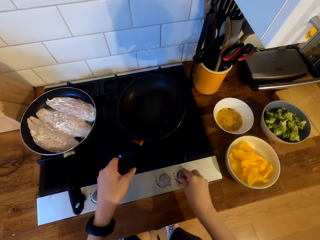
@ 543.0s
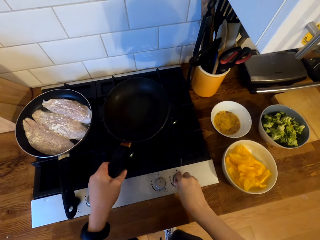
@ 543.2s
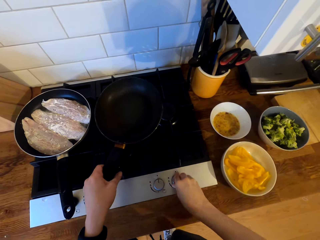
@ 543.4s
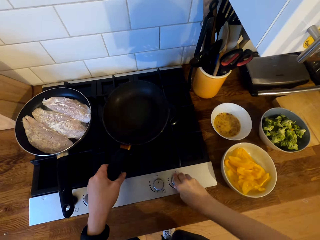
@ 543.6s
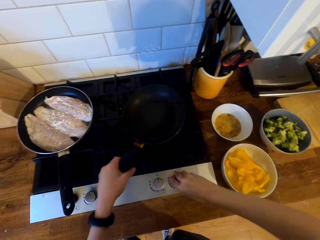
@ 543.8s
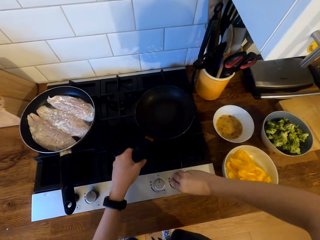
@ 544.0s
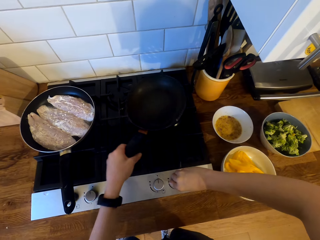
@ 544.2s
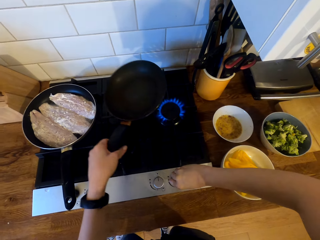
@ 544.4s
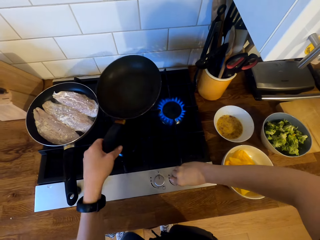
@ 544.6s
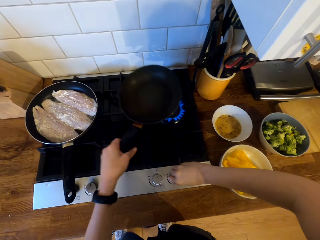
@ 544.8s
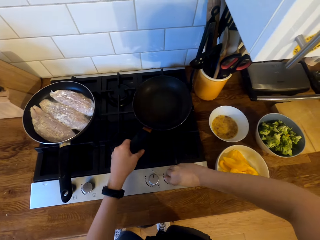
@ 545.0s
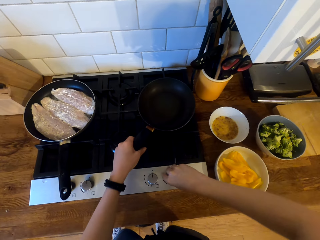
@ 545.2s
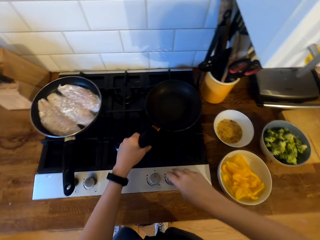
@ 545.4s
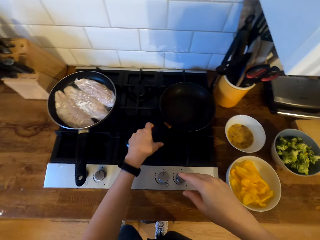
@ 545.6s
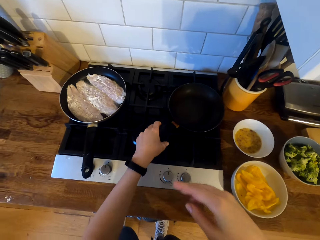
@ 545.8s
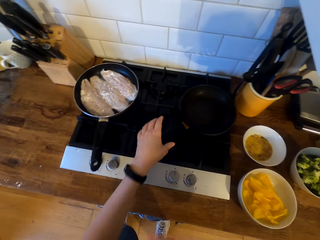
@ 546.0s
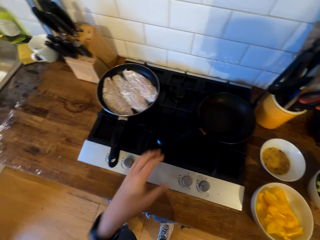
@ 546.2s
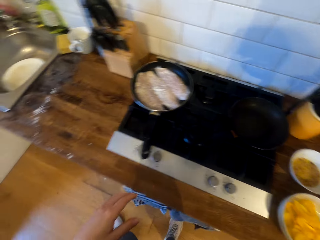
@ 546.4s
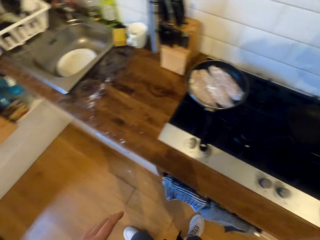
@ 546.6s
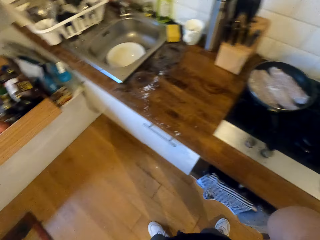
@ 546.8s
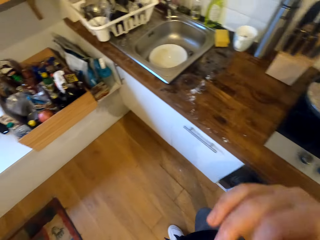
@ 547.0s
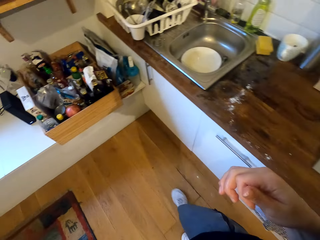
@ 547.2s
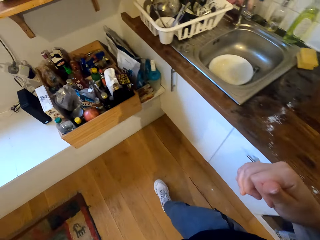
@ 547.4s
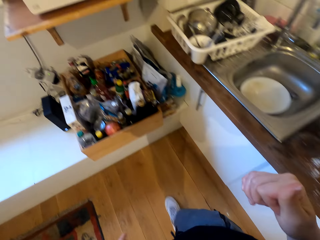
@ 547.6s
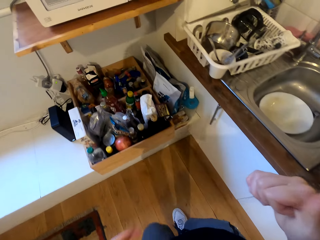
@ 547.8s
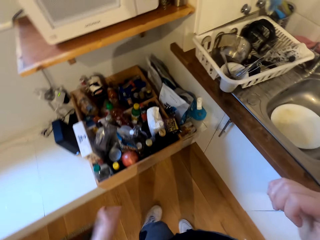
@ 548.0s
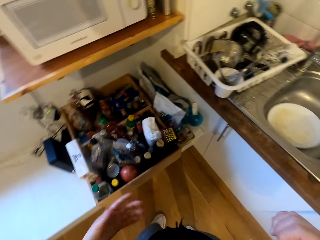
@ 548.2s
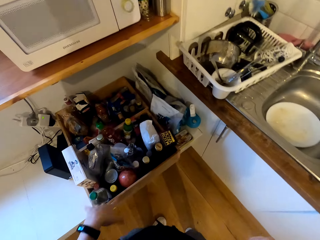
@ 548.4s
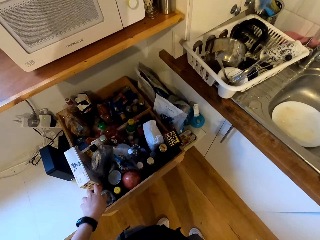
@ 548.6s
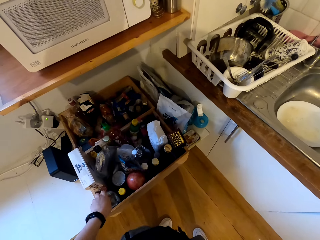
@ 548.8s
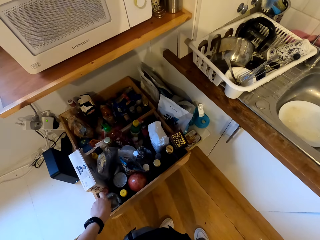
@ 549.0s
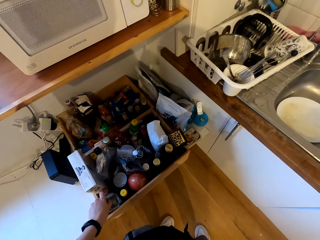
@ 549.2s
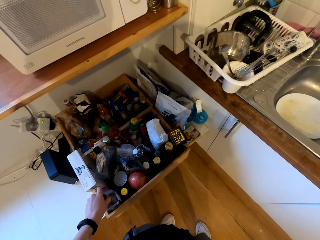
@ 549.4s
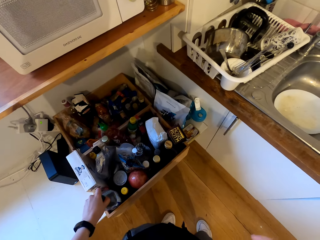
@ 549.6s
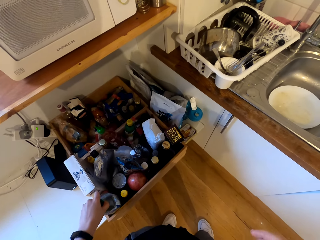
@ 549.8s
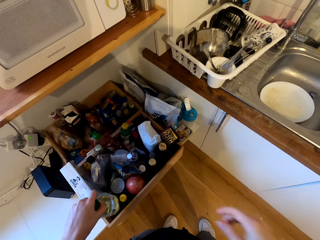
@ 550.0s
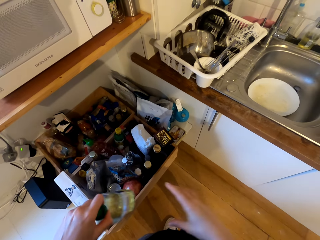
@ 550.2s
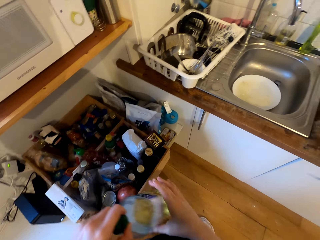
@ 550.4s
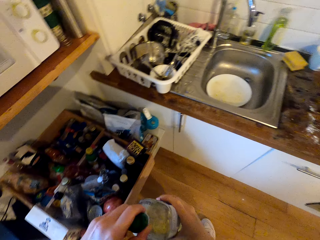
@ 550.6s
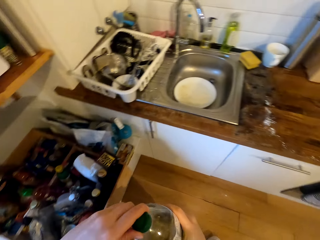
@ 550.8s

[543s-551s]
The camera wearer adjusts the knob on the cooker. They place the frying pan on the cooker. They lift the frying pan from the cooker. They turn on the cooker. They place the frying pan on the cooker. They walk in the kitchen. They pick the cooking oil bottle from the box.

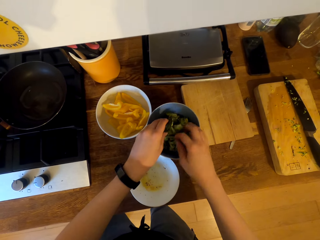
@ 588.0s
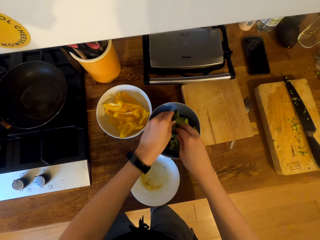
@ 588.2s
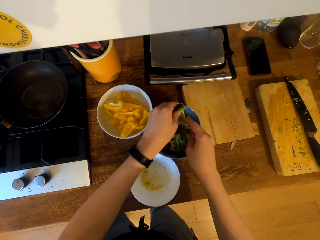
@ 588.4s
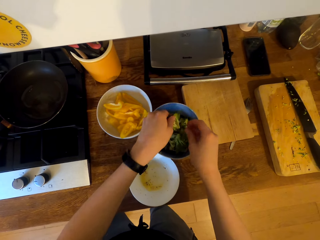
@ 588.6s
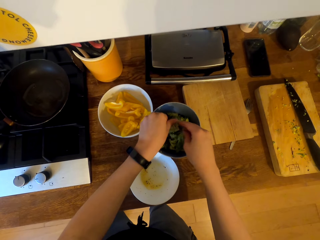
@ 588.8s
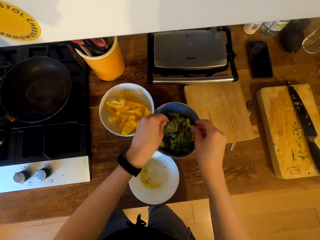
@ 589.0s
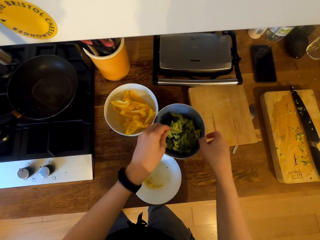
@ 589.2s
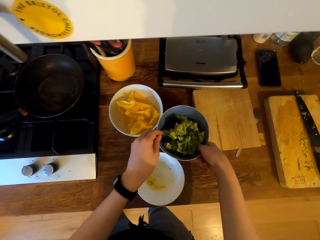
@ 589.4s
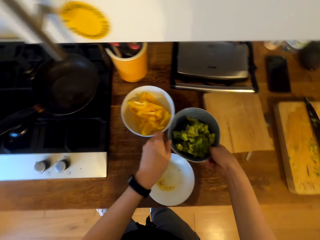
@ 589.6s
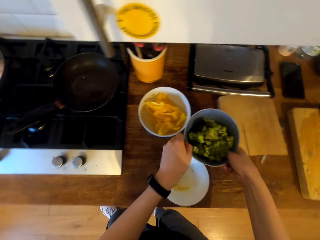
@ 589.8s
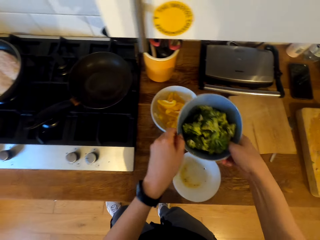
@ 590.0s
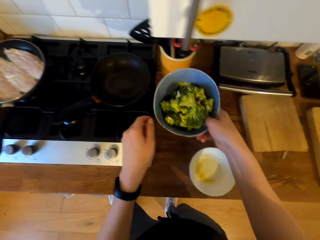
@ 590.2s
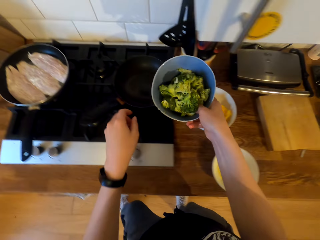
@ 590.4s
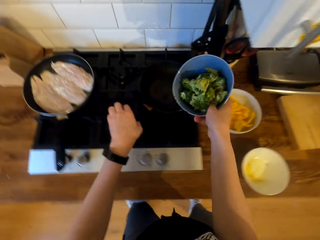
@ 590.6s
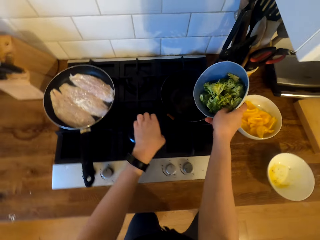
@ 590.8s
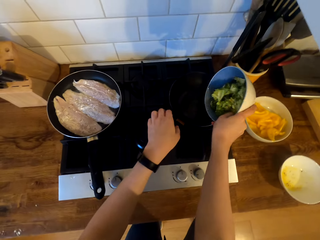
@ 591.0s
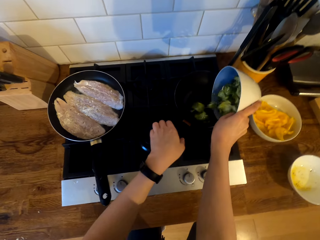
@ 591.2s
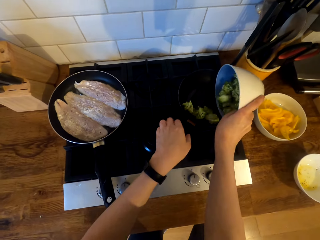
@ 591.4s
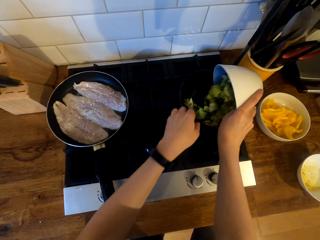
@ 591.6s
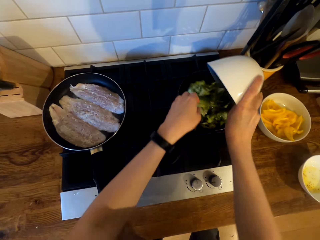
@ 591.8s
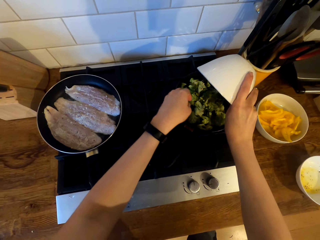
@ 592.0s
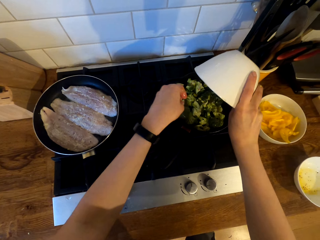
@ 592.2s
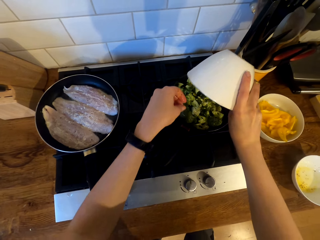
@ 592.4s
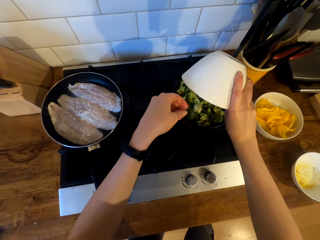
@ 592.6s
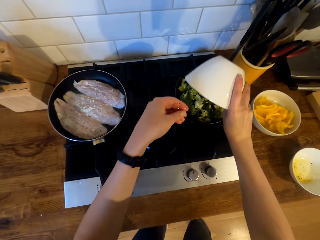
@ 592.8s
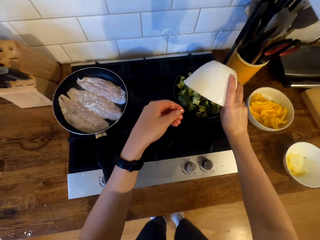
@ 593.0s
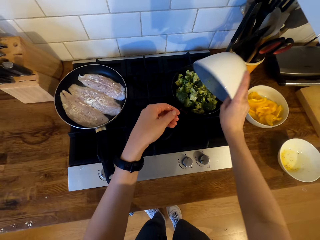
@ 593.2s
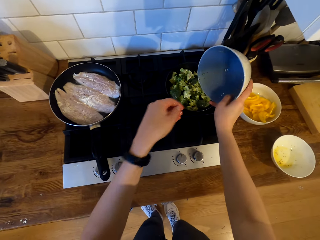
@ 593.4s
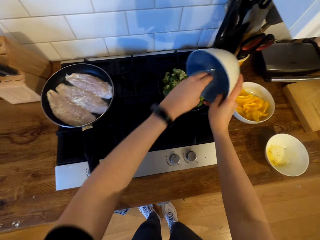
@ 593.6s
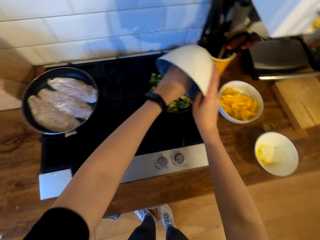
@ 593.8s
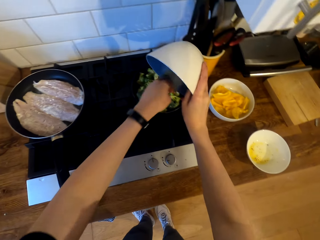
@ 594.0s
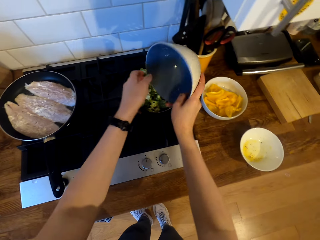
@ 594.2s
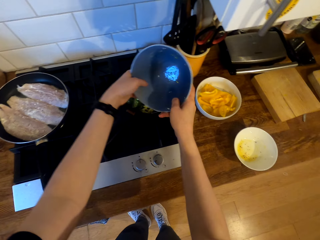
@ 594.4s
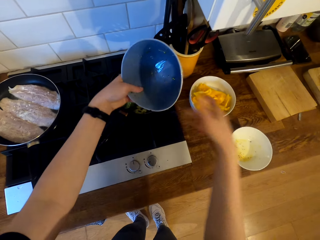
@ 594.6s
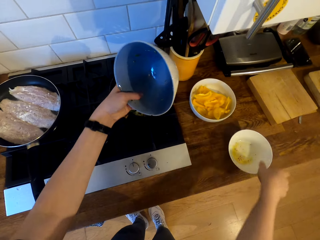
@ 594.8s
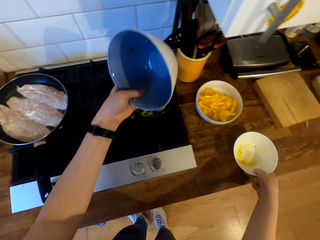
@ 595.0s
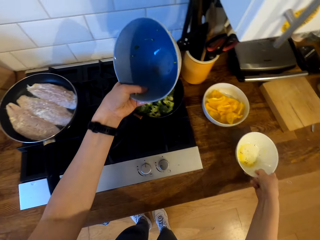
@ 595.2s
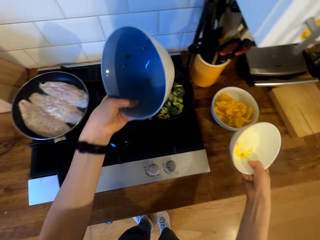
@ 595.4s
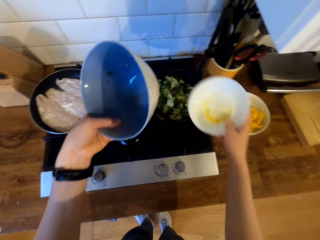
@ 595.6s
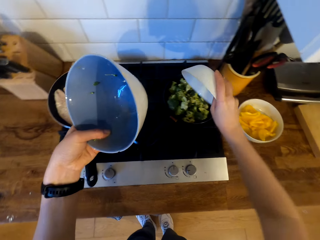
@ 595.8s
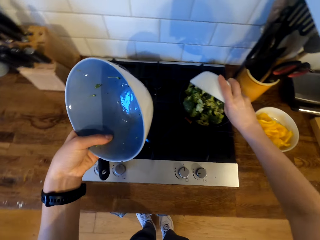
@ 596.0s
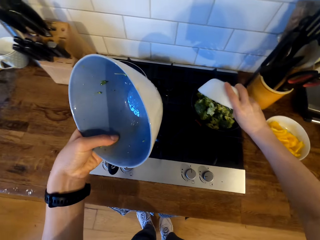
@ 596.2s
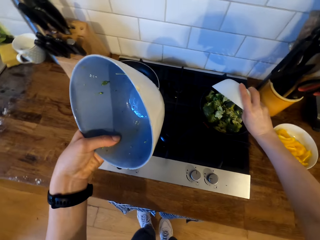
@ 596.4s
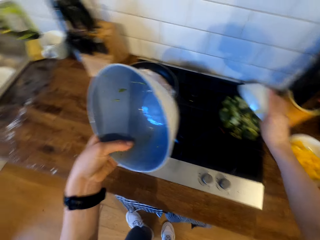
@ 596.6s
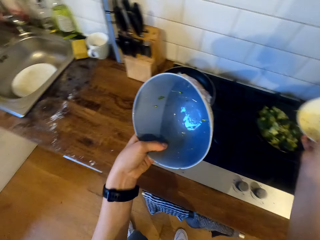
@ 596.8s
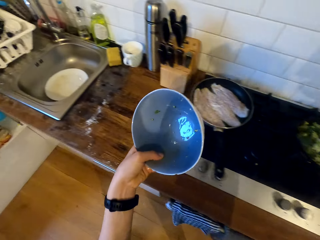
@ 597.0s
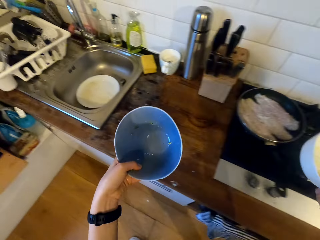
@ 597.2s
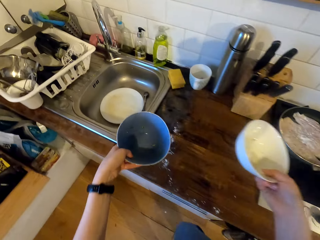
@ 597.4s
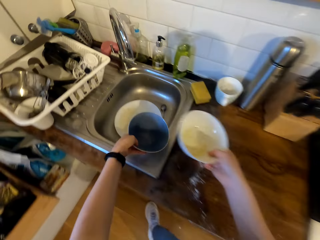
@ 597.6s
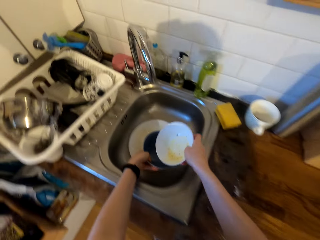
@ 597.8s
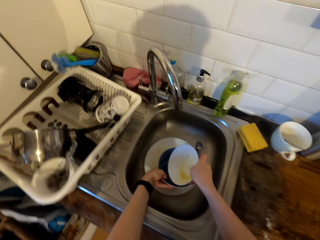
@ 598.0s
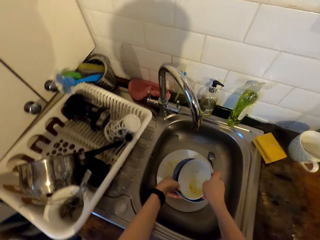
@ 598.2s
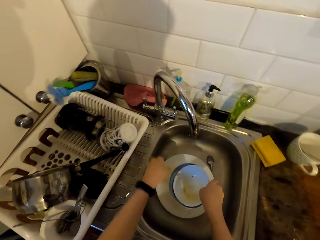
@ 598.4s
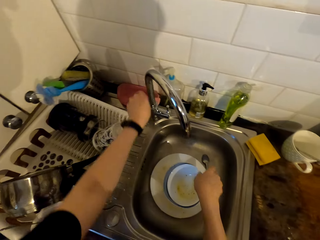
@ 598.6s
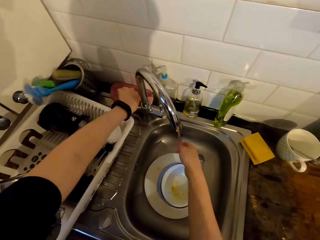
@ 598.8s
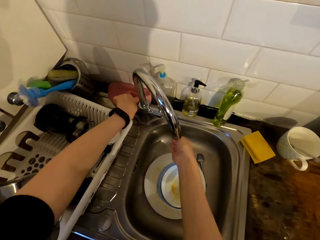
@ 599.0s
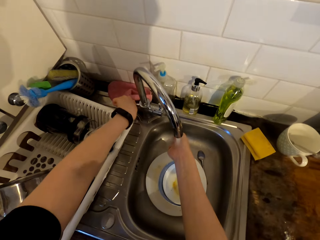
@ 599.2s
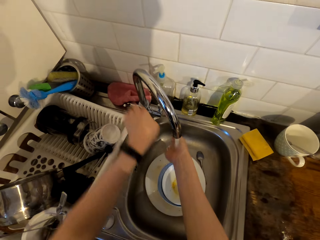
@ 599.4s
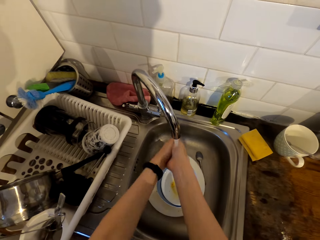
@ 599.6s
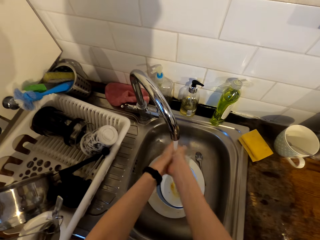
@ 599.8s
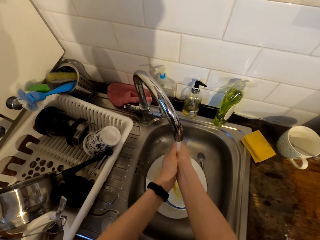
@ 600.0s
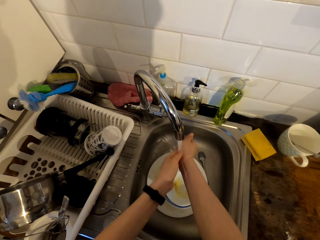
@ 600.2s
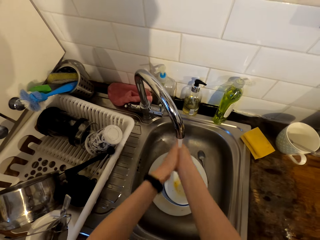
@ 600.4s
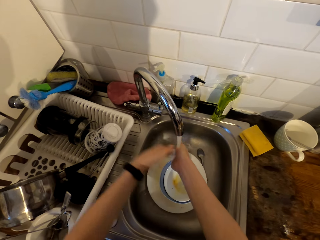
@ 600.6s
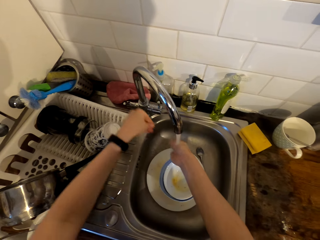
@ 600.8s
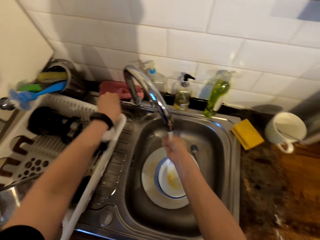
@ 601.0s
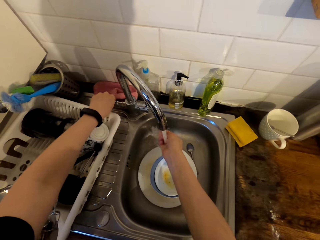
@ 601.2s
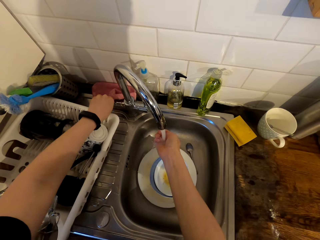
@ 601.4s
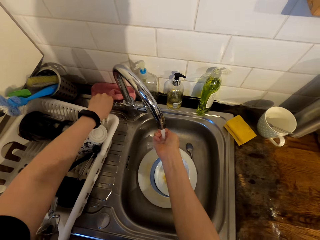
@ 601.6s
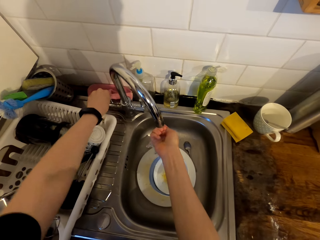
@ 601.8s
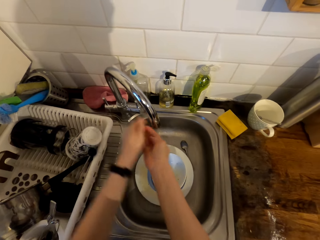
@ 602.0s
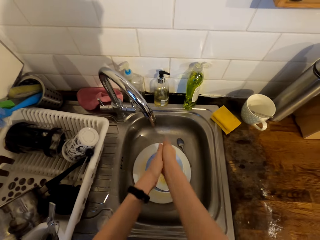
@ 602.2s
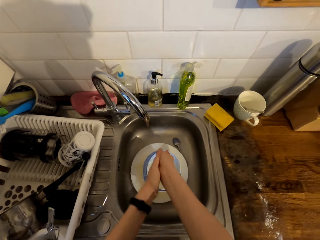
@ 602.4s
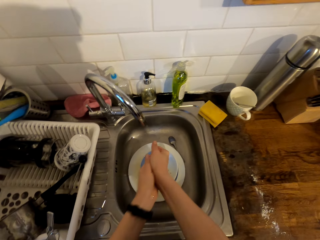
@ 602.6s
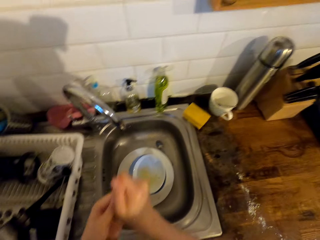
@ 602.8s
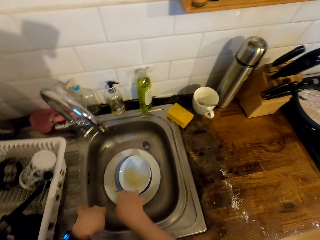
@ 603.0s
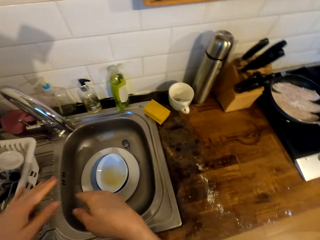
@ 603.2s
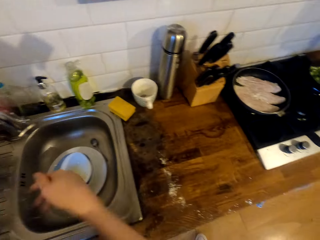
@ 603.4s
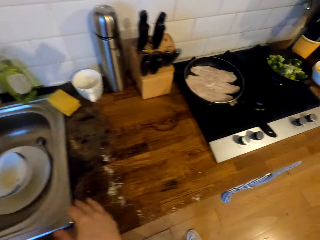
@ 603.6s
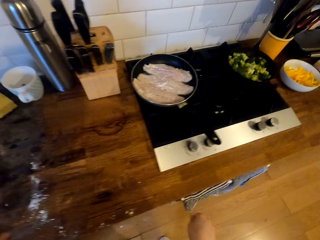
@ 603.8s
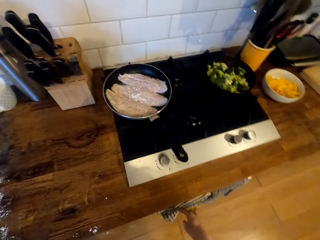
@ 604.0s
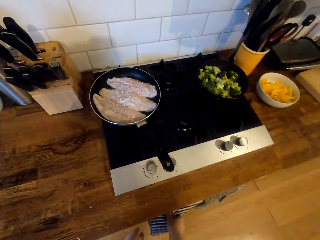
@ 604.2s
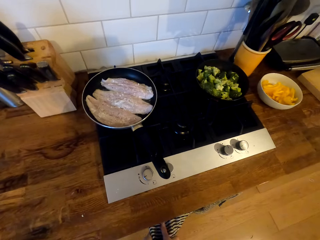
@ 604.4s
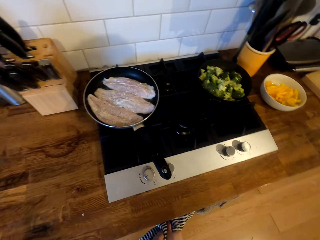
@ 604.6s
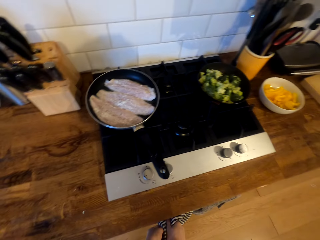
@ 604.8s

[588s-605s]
The camera wearer lifts the bowl from the cabinet. They pour the broccoli in the frying pan. They put their hand on the bowl. They hold the bowl with the left hand. They hold the small bowl. They lift the small bowl from the cabinet. They pour the egg in the frying pan. They move in the kitchen. They place the bowls in the sink. They open the tap. They wash the hand. They close the tap. They shake the water off the hands. They dry the hands with the napkin.
